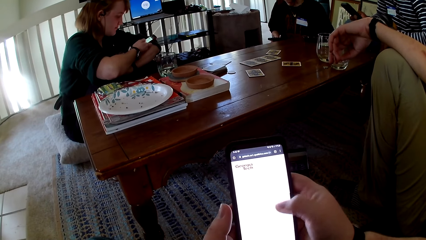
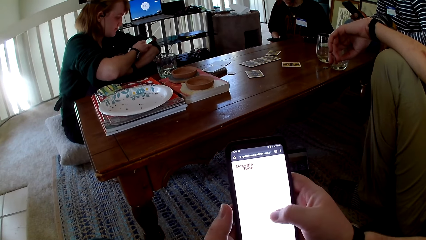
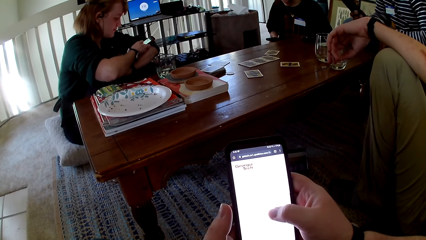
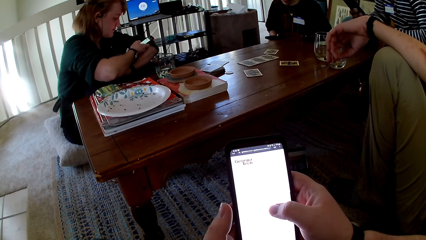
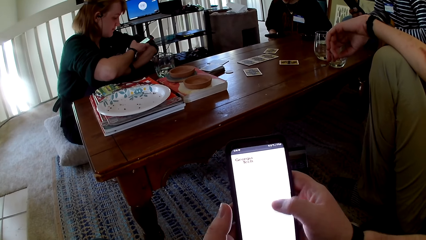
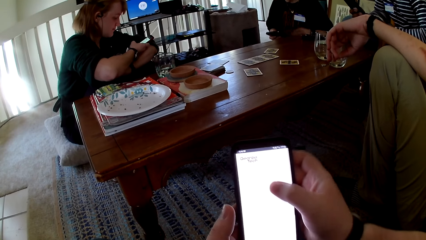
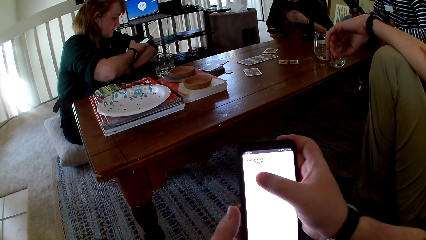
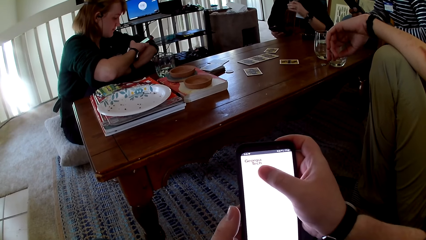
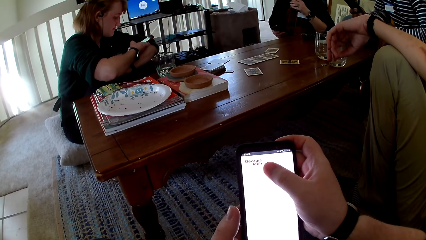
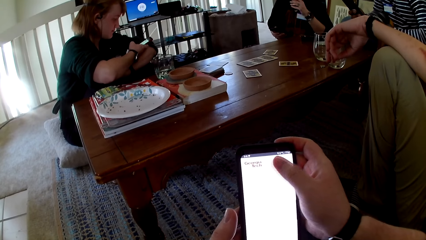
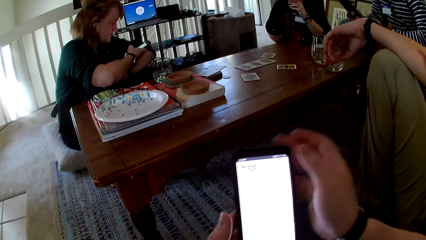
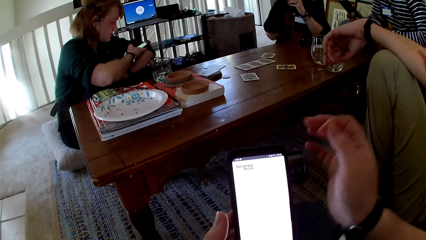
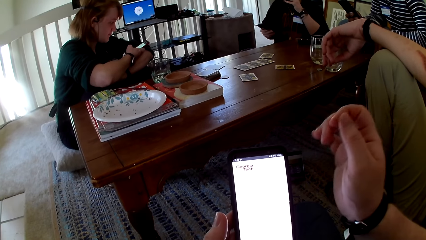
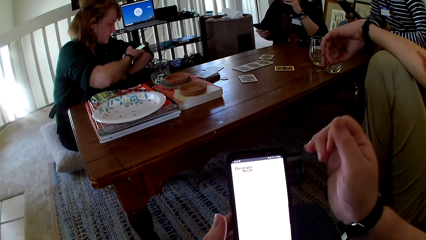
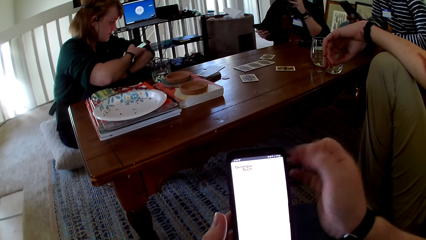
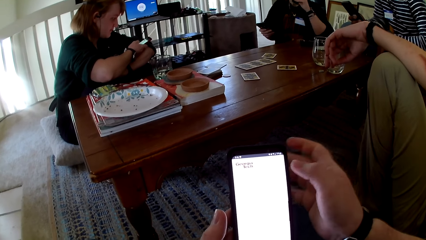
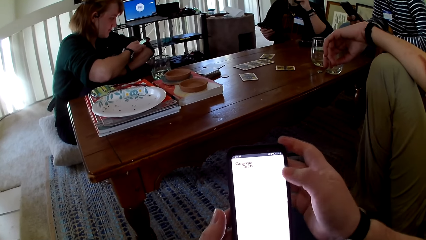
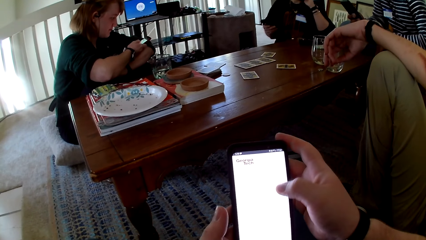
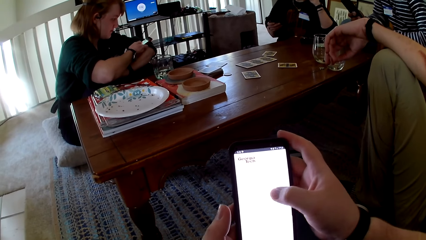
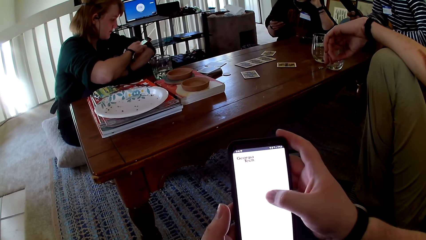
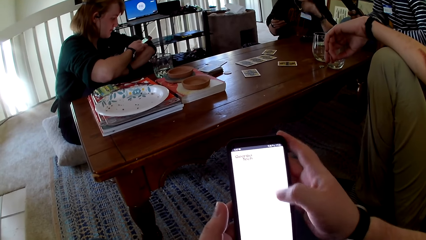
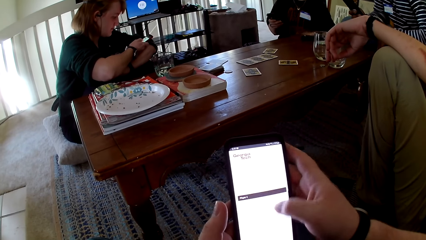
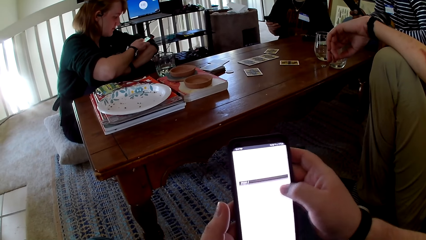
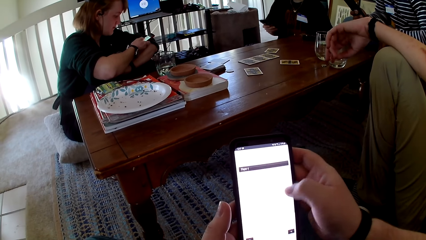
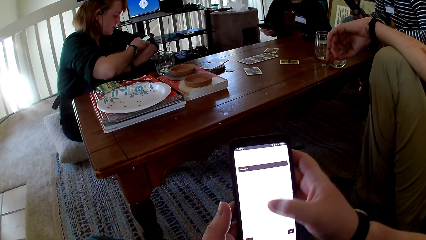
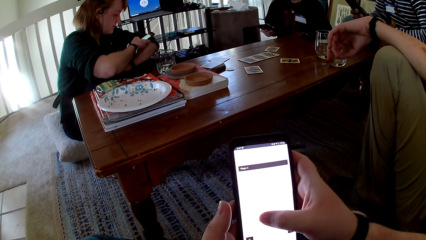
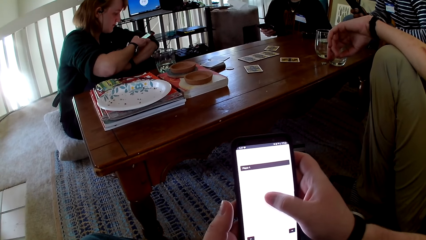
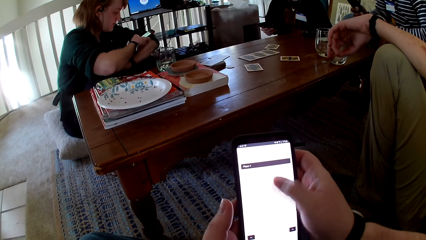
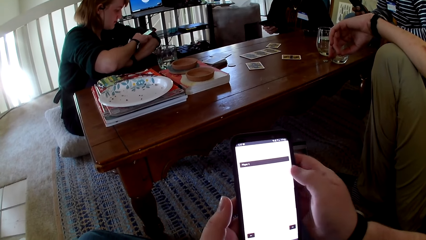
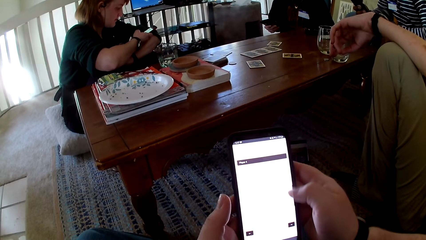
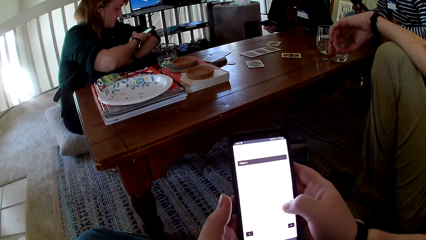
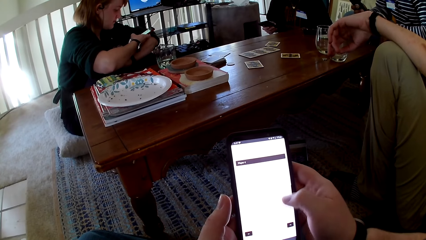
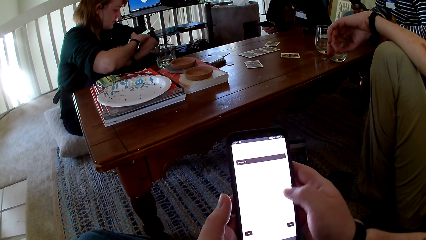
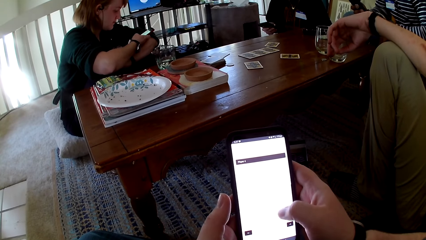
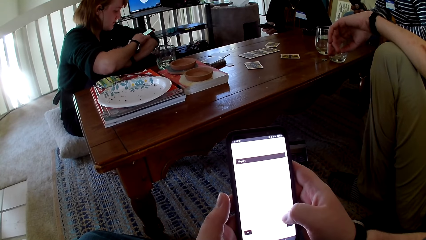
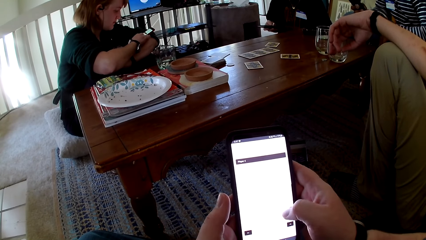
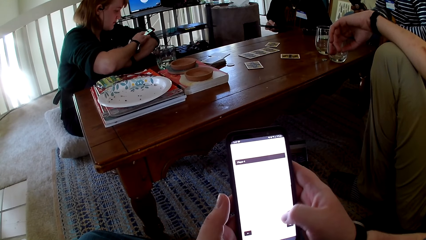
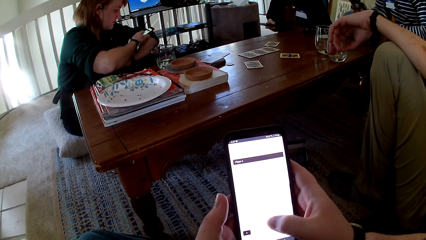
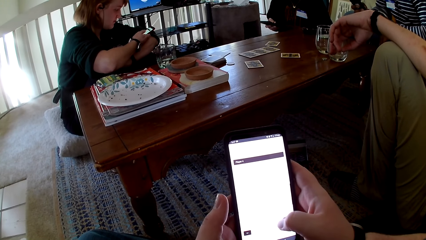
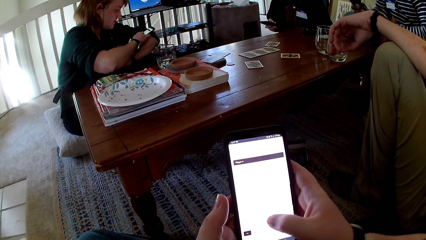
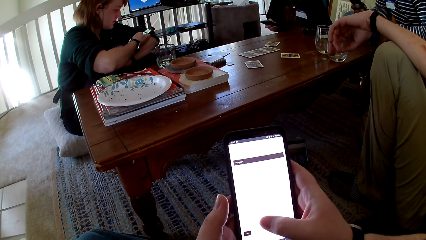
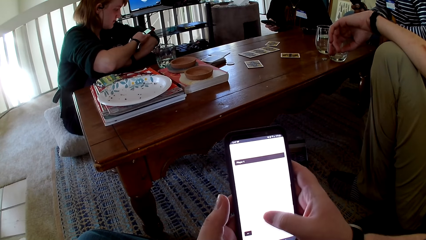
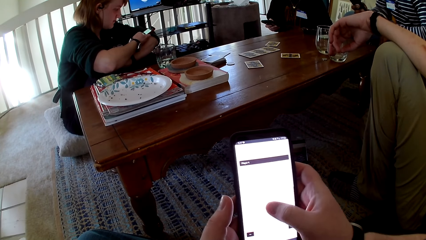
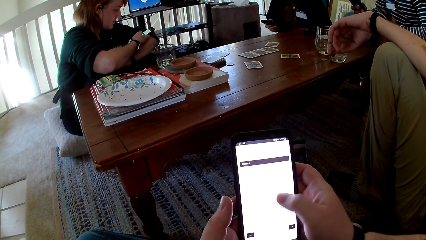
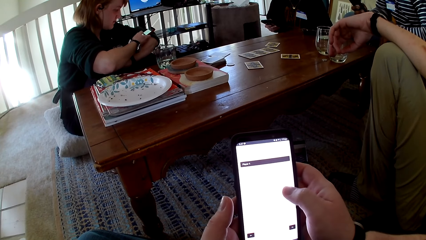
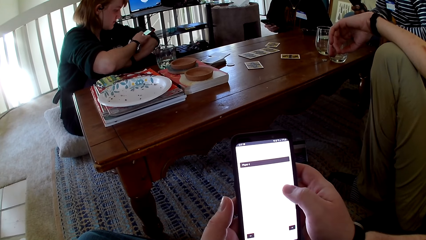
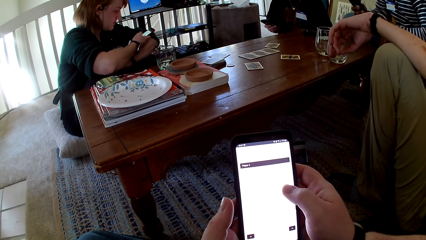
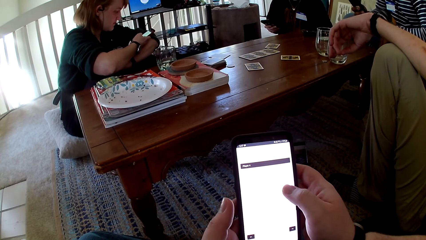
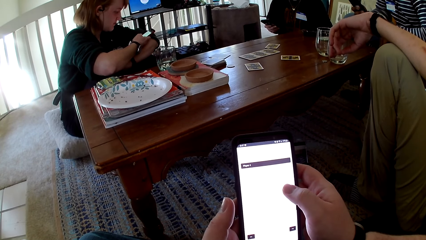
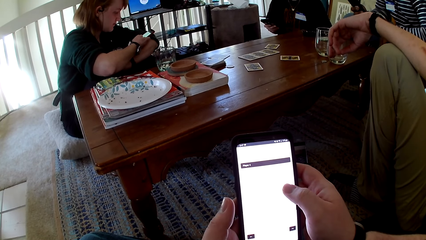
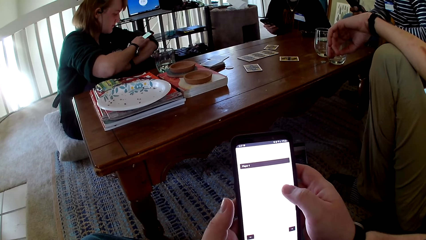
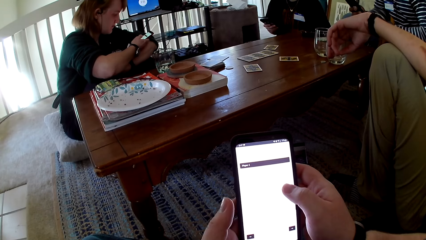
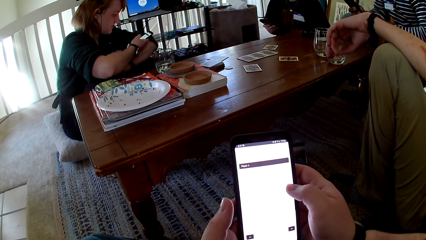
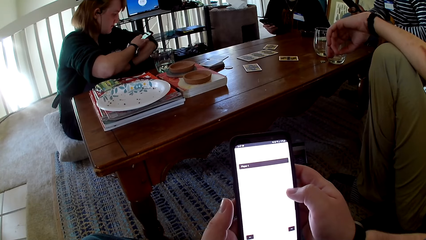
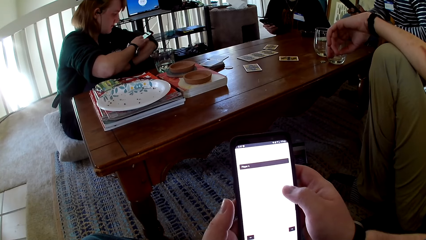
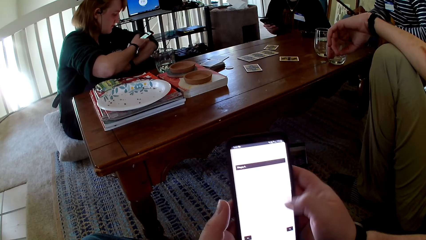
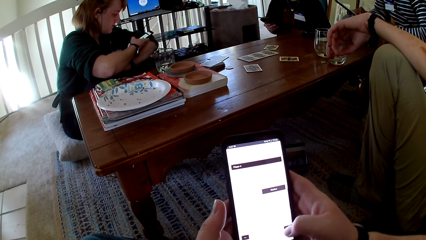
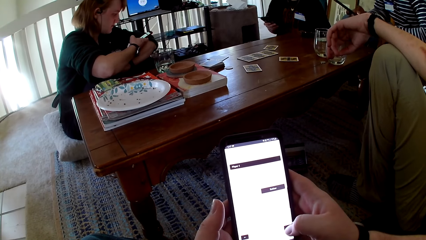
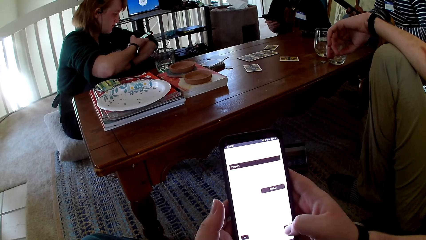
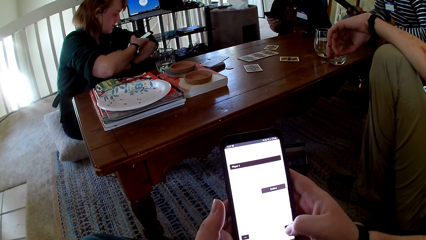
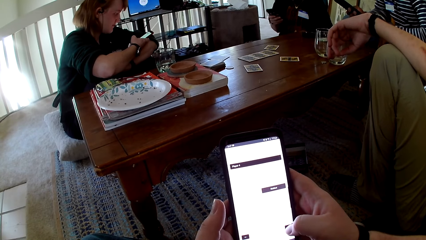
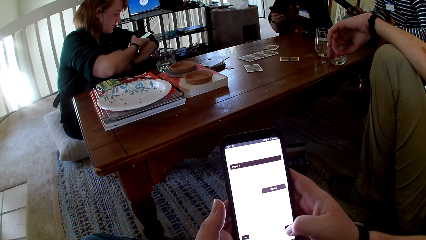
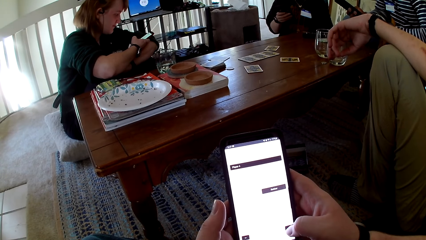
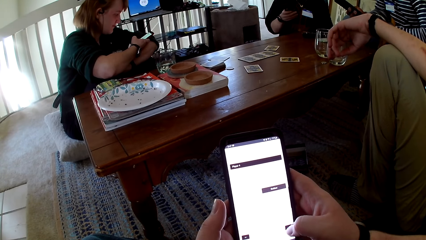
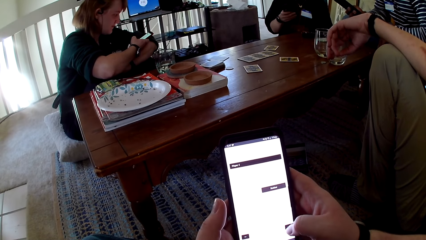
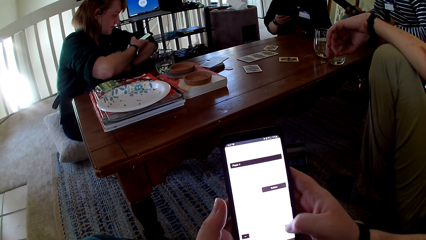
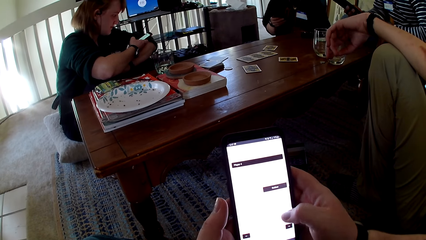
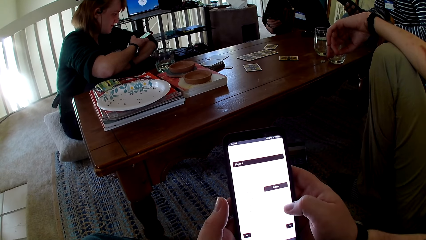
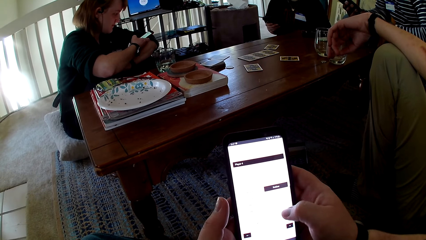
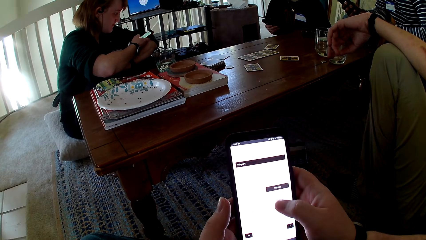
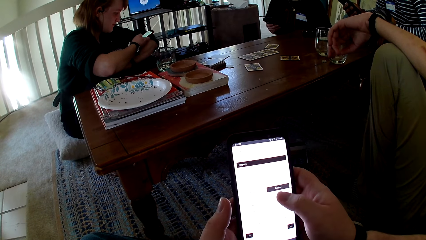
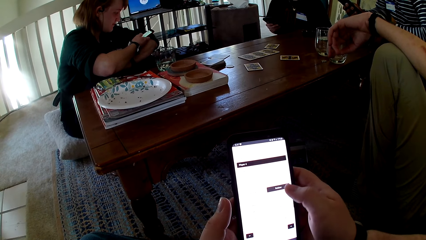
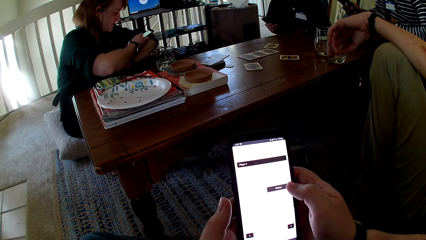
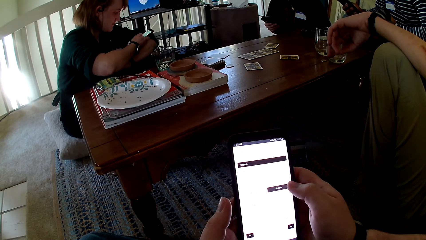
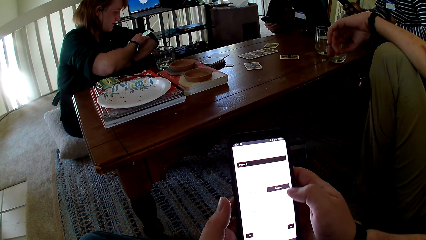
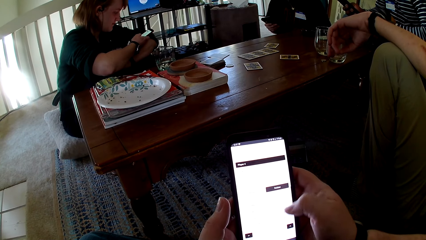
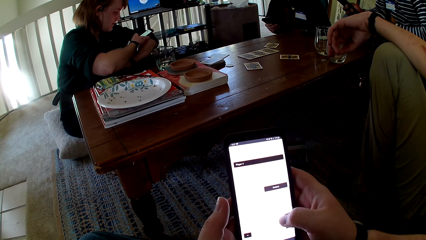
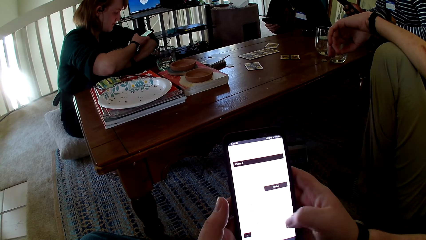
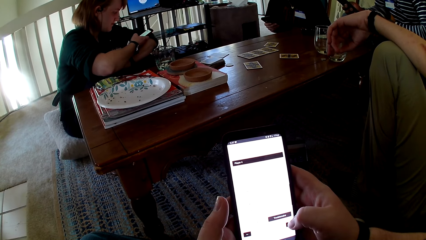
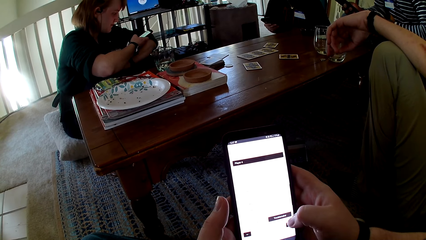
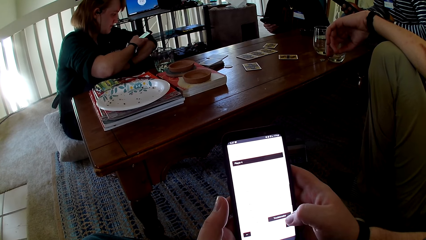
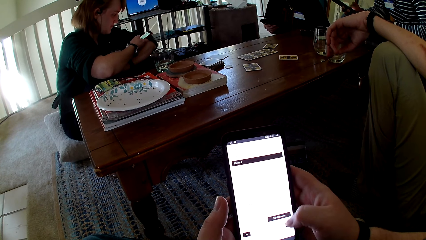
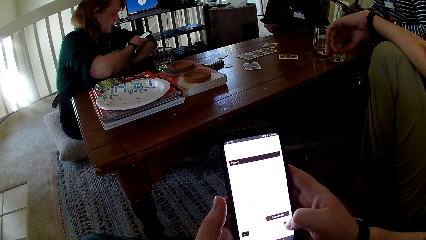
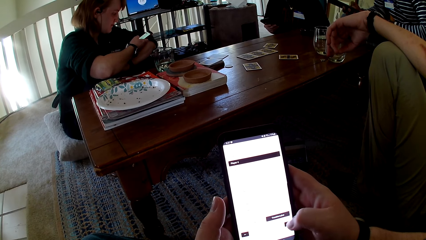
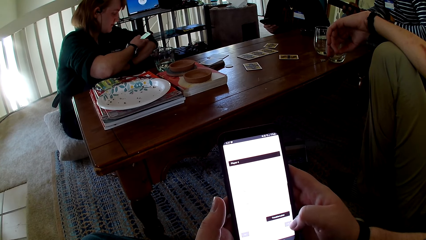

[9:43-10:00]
The camera wearer pulls his hand off the phone. He operates the phone with both hands.
